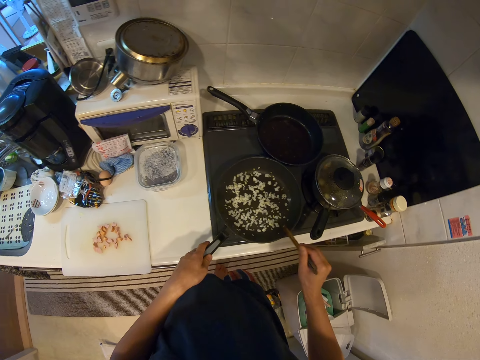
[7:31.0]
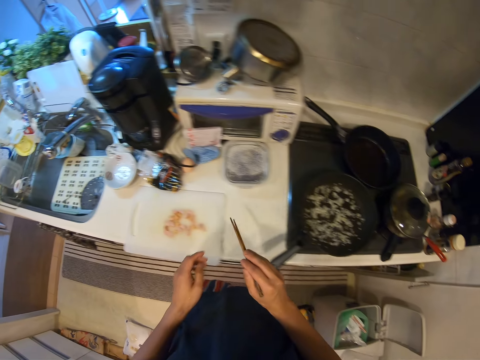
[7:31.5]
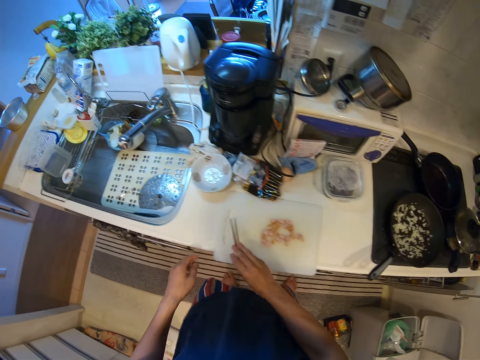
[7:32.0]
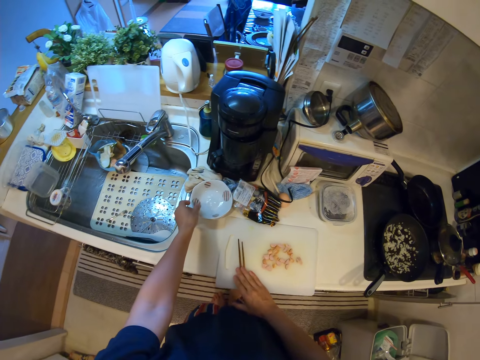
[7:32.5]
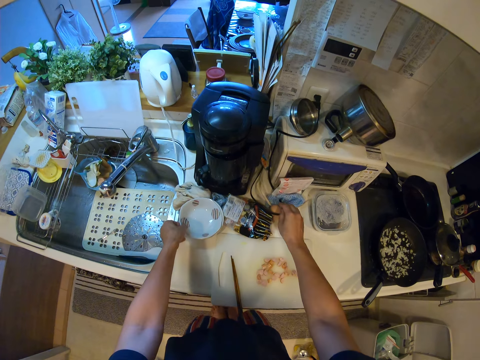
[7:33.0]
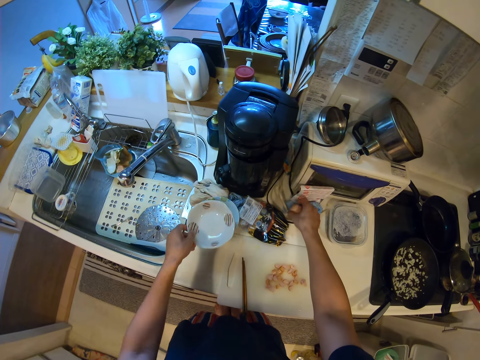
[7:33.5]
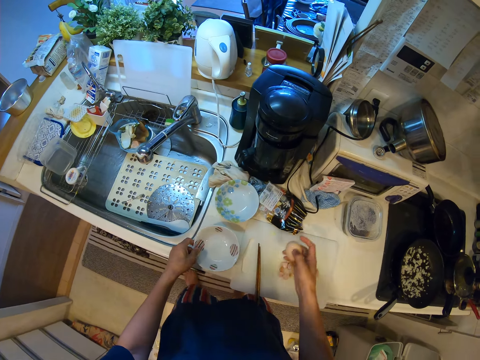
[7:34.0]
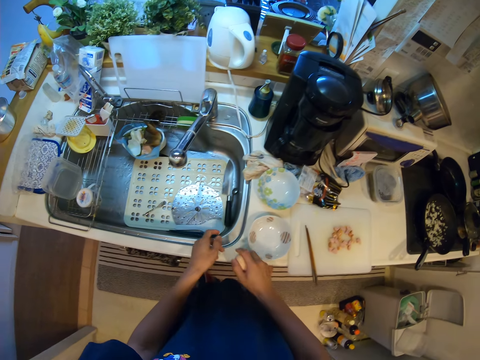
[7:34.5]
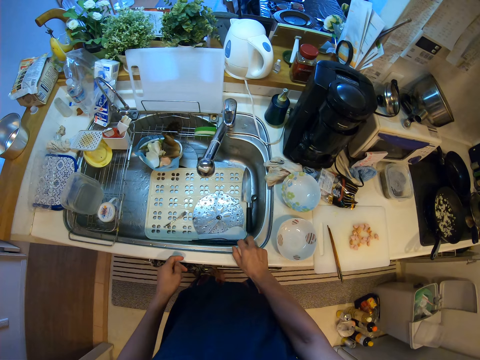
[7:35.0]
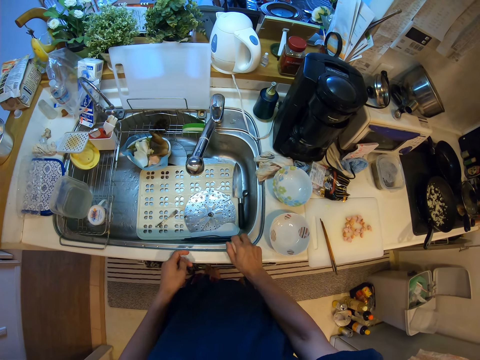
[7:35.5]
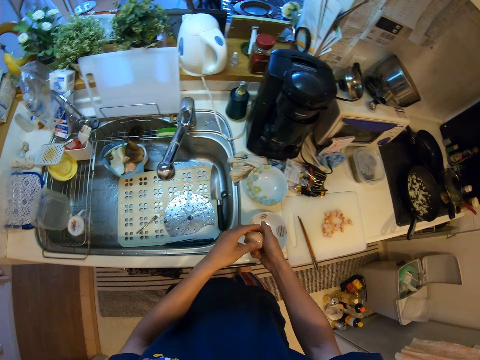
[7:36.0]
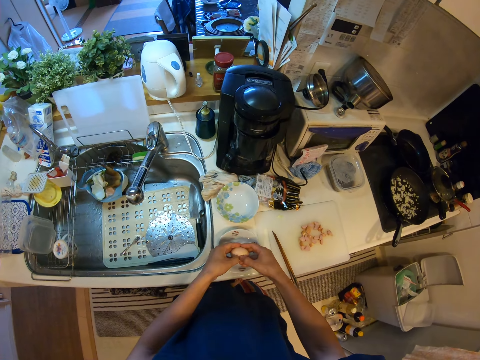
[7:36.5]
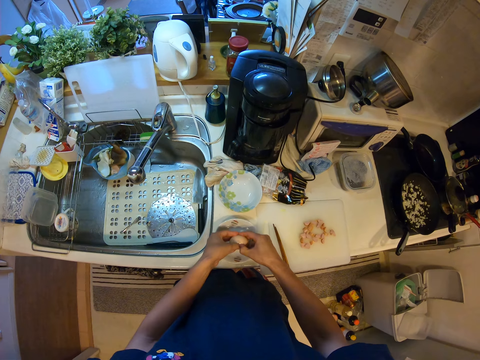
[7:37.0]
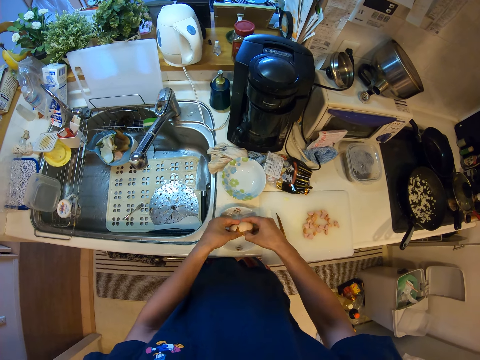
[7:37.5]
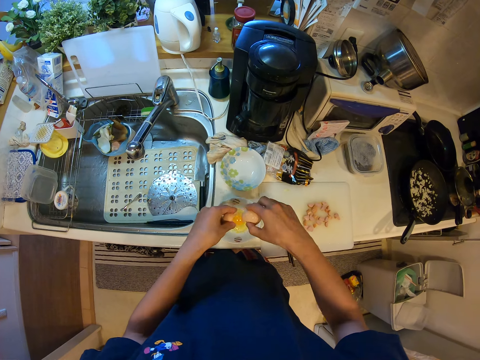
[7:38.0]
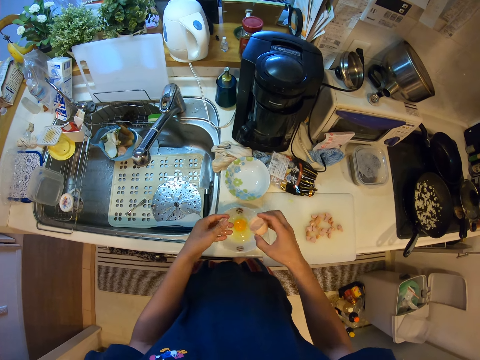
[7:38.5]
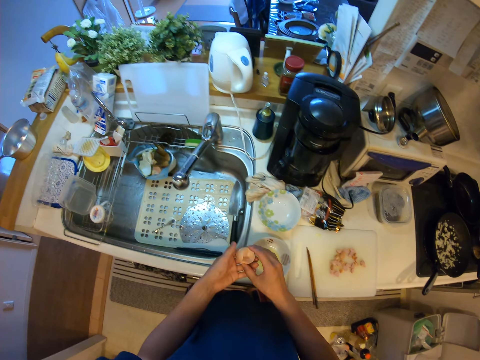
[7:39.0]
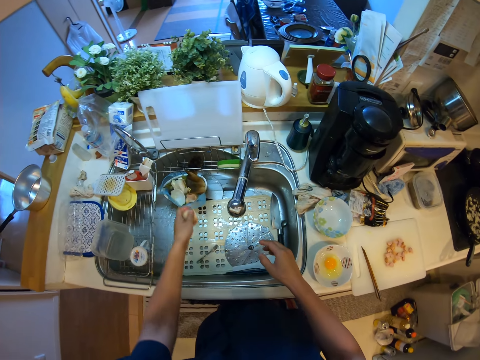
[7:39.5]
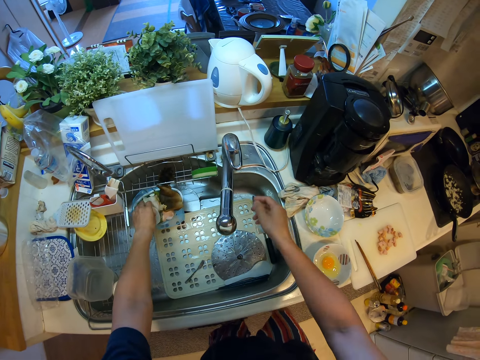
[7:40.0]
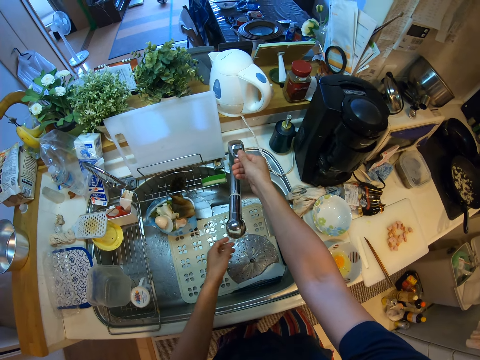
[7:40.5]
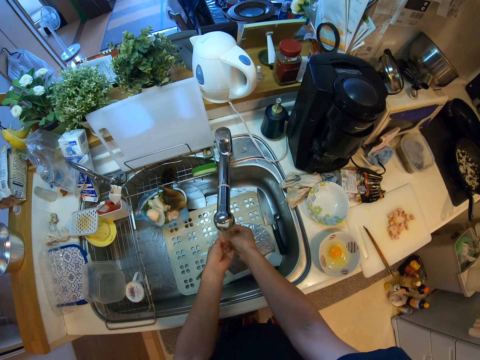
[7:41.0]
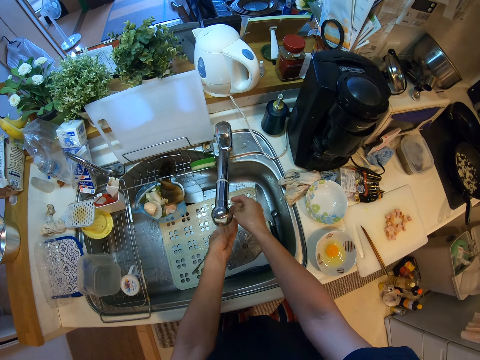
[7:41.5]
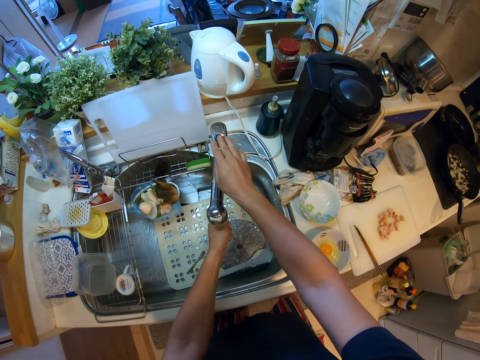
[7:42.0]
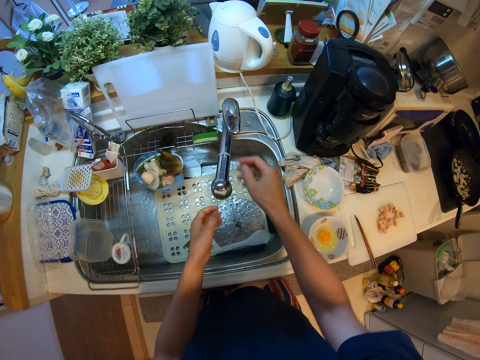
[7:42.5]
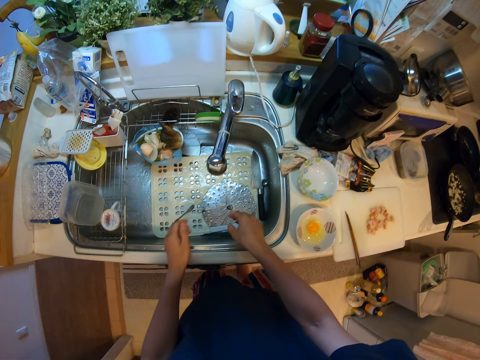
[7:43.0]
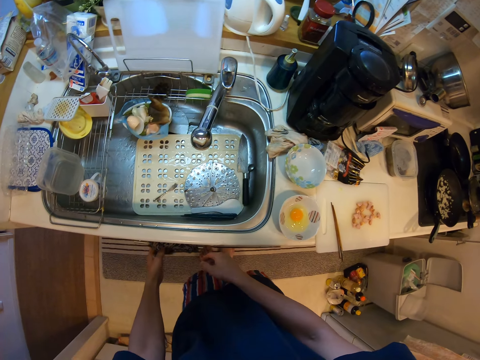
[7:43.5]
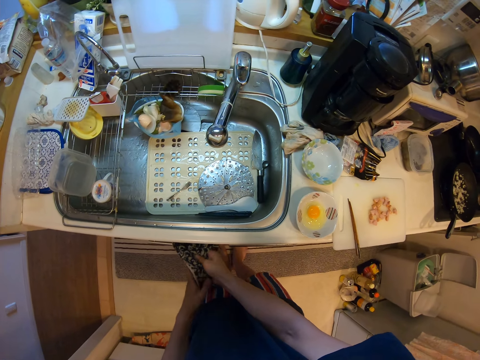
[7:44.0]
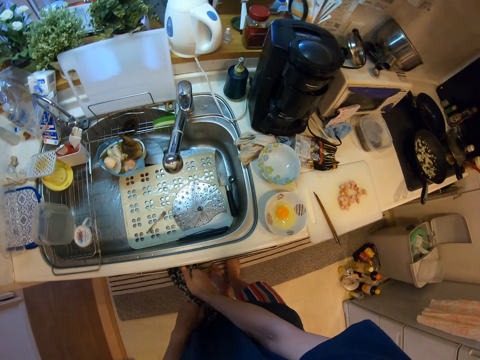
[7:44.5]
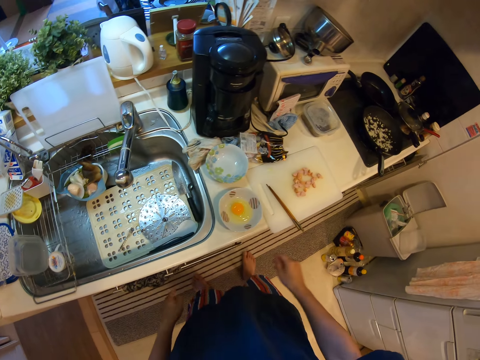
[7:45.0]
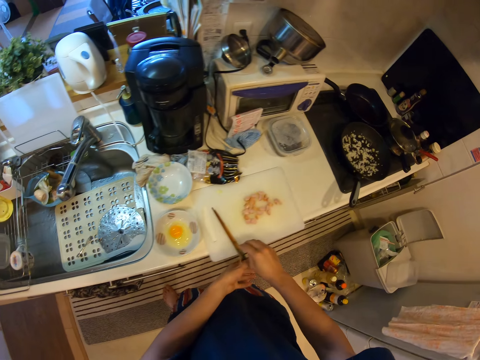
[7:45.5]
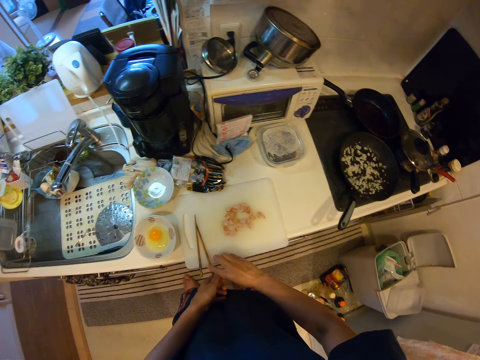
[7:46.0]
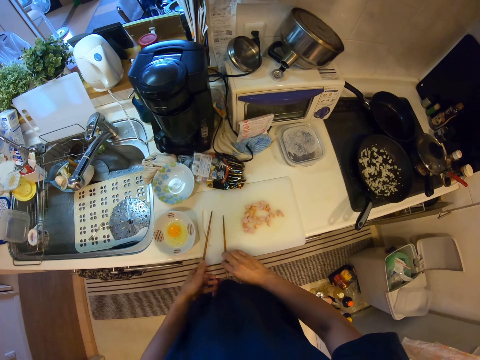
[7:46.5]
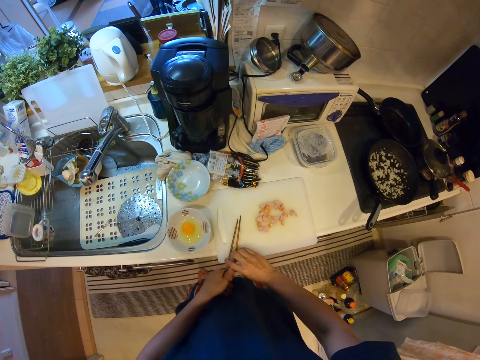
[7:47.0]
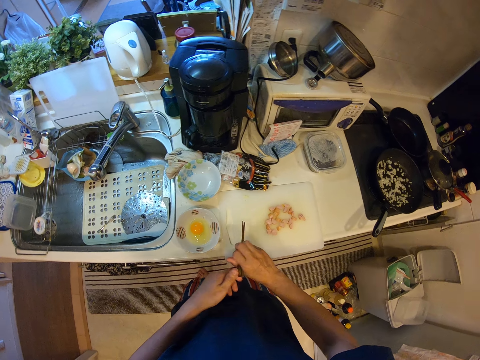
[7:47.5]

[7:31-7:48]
The camera wearer hits the chopsticks against the pan. They put the chopsticks on the cutting board. They pick up the bowl and hold the bowl. They pick up the egg. They put the bowl down. They hit the egg beside the sink. They break the egg. They put the egg in the bowl. They hold the egg shells. They put the egg shells in a bin. They open the tap, wash the hands, close the tap, shake the hands and wipe the hands. They pick up the chopsticks.

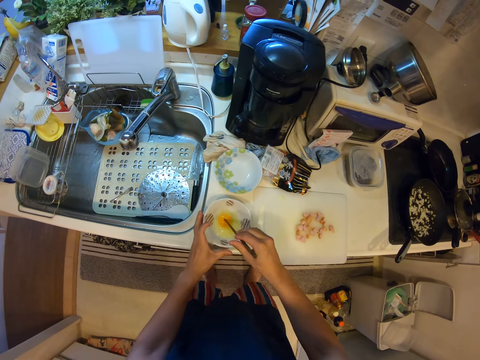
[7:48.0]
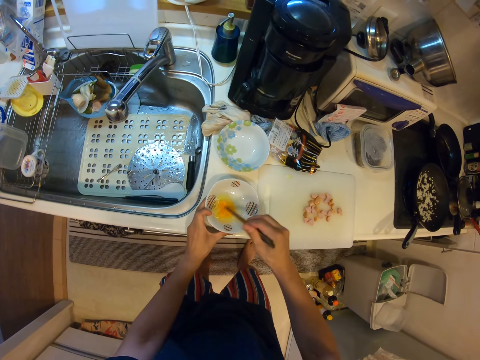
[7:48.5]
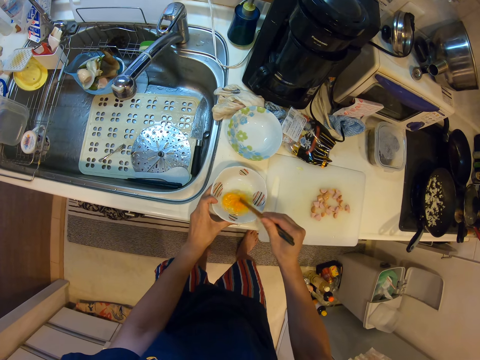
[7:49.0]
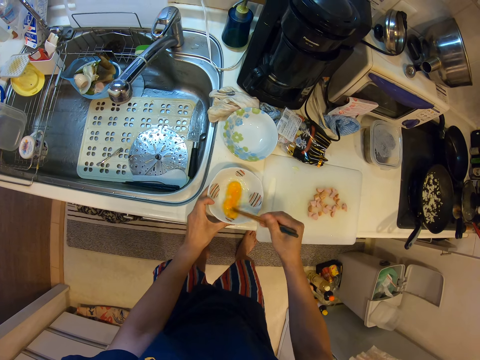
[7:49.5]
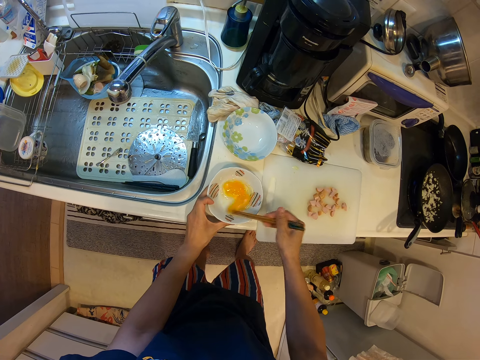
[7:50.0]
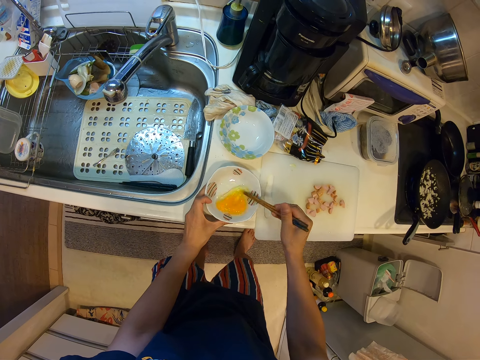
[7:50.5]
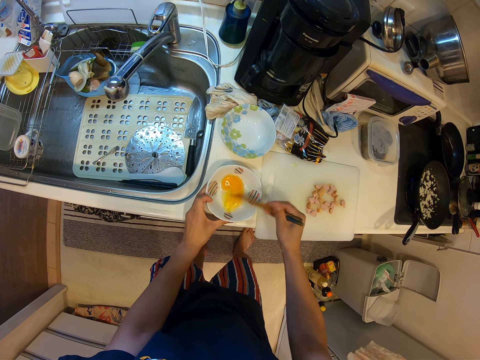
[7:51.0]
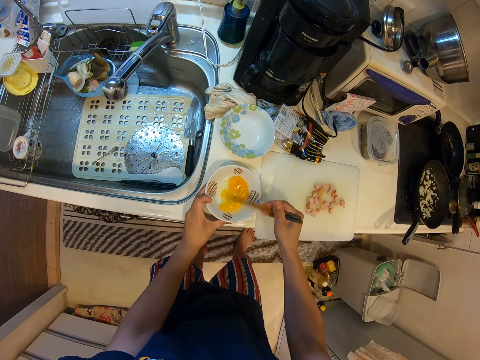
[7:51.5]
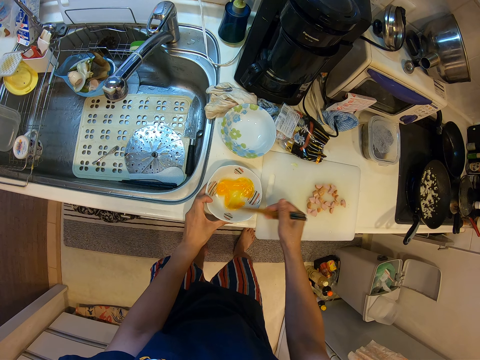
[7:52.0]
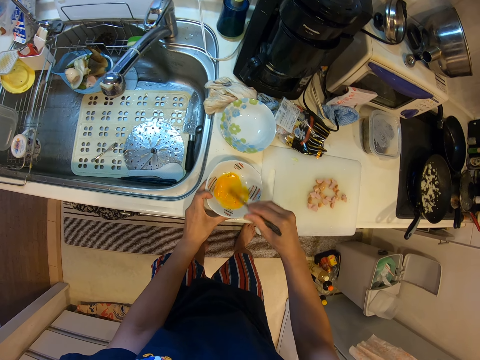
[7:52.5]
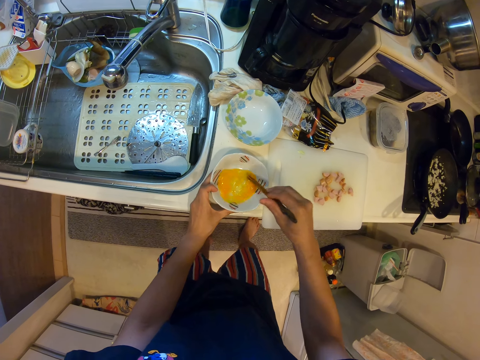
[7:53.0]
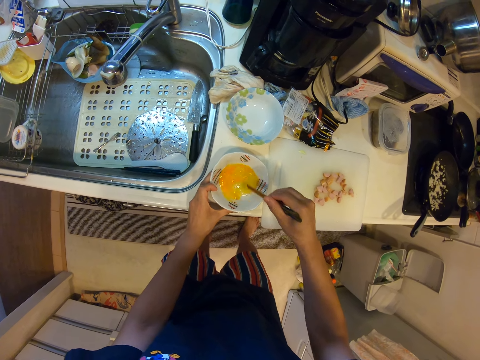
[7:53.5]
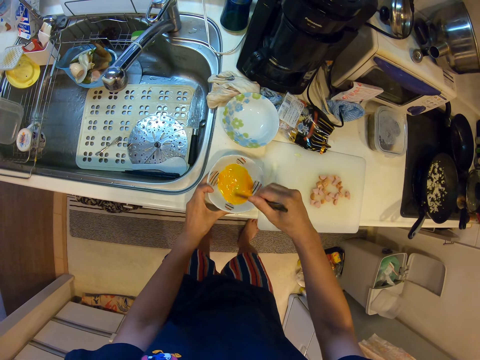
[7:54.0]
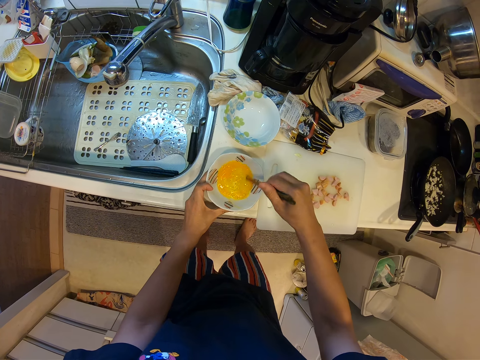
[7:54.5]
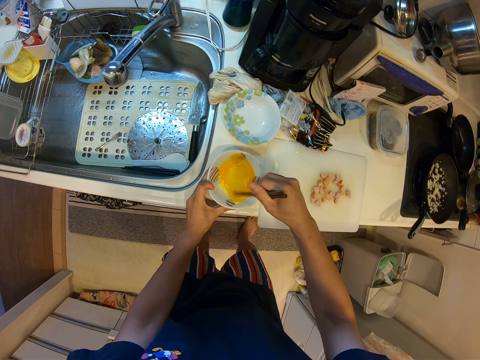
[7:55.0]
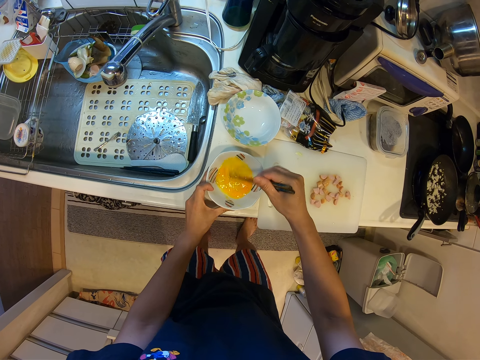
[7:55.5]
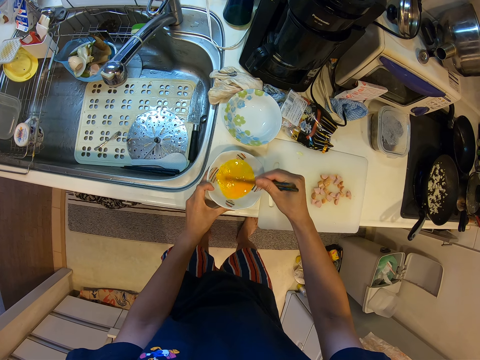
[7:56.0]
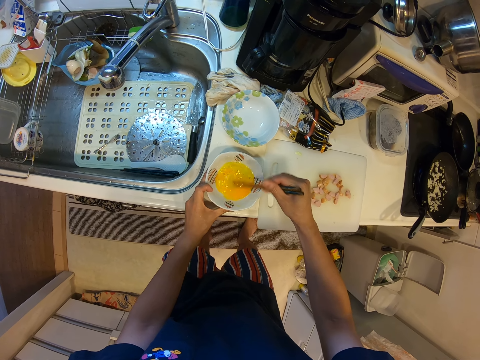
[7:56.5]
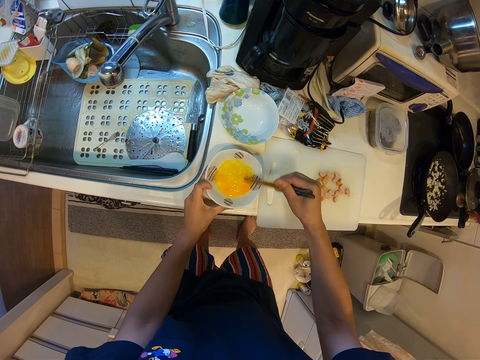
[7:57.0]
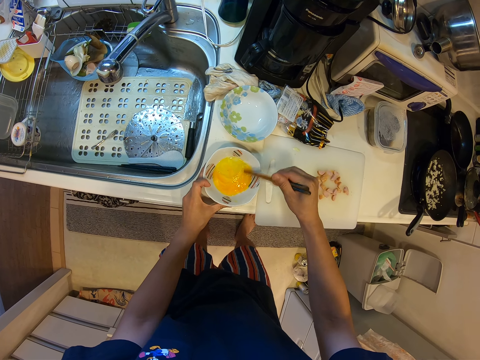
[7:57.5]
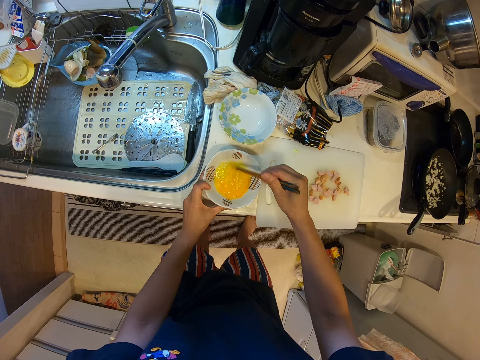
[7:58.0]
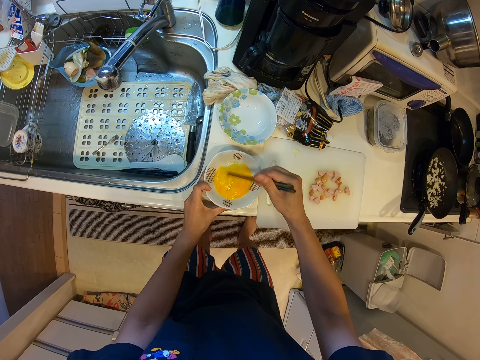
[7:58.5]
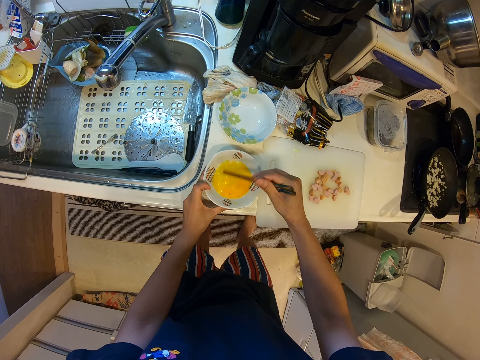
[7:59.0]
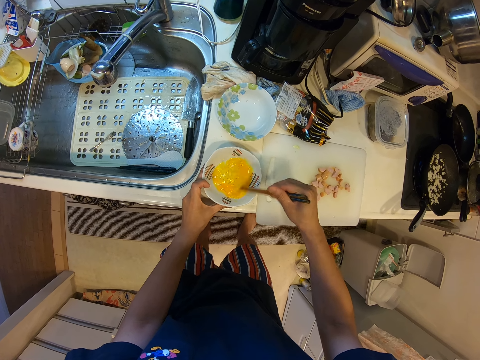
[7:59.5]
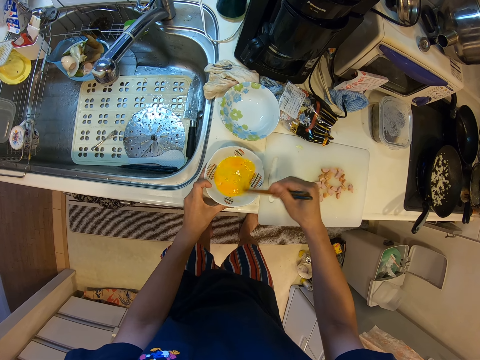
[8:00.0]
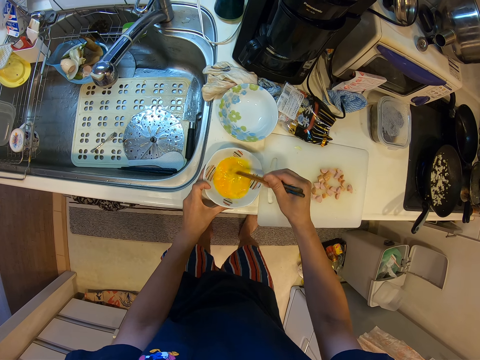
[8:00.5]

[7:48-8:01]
The camera wearer holds the chopsticks. They mix the egg.
